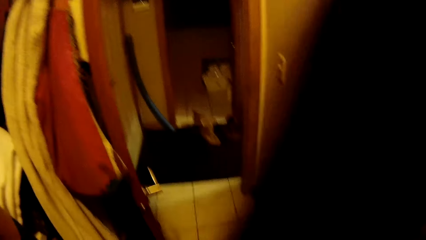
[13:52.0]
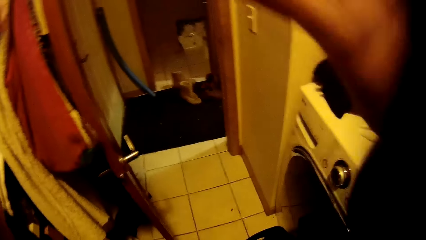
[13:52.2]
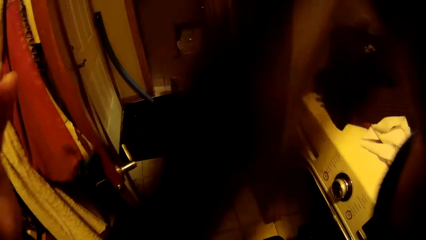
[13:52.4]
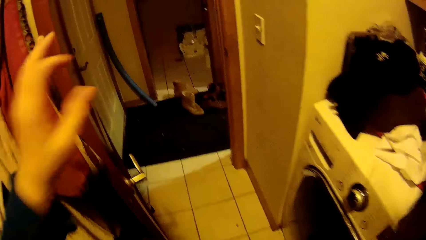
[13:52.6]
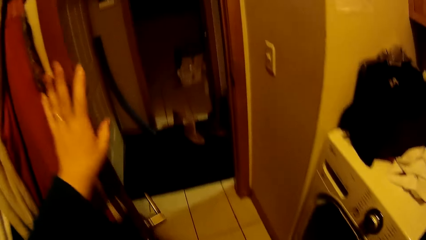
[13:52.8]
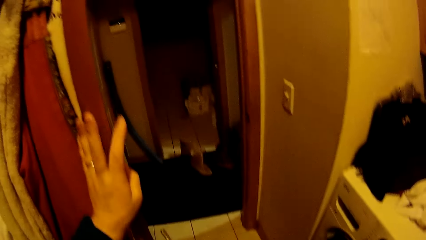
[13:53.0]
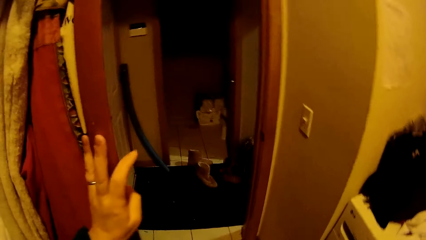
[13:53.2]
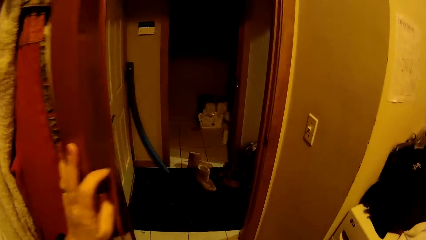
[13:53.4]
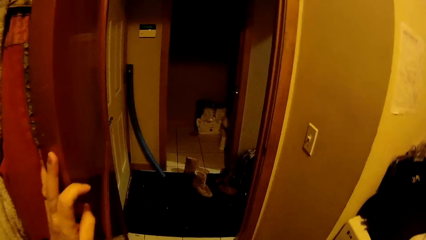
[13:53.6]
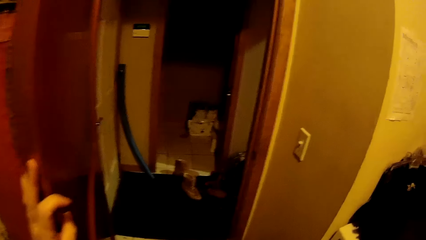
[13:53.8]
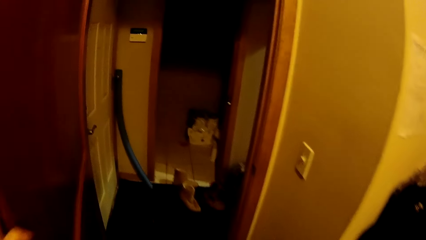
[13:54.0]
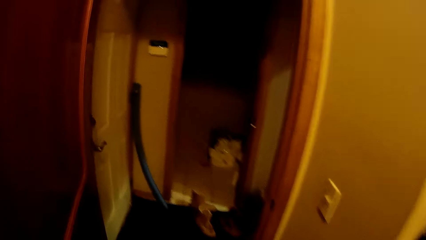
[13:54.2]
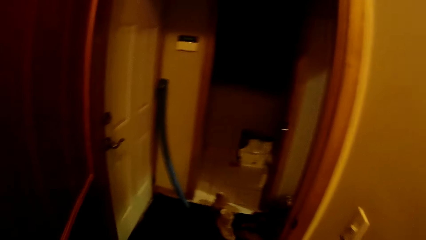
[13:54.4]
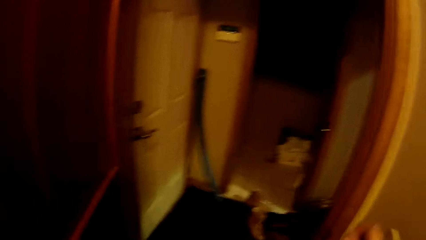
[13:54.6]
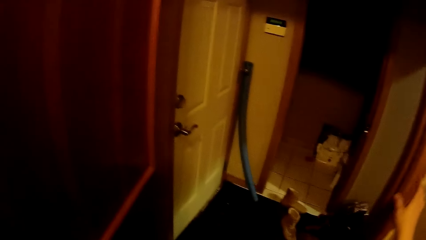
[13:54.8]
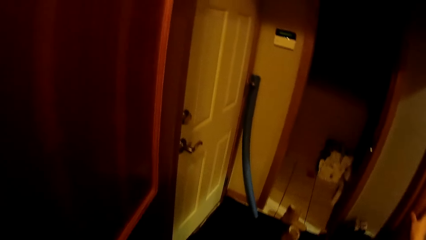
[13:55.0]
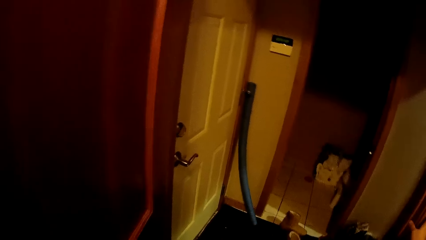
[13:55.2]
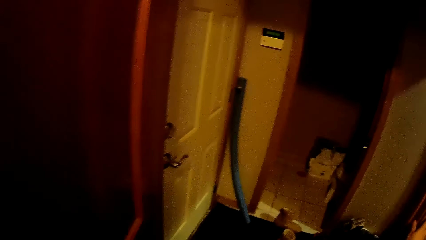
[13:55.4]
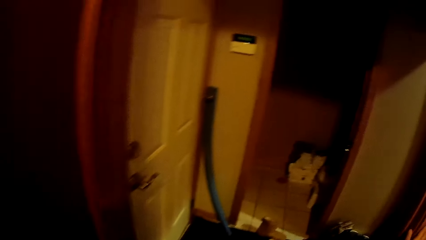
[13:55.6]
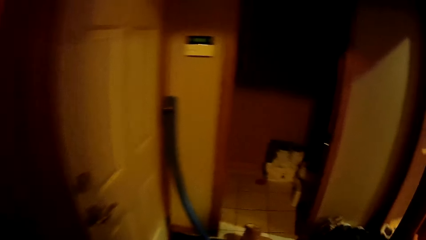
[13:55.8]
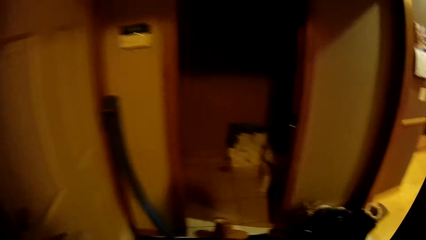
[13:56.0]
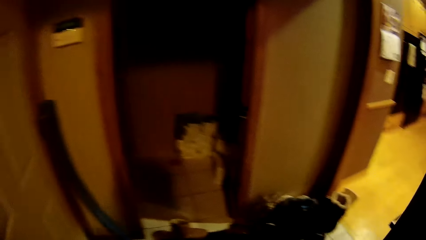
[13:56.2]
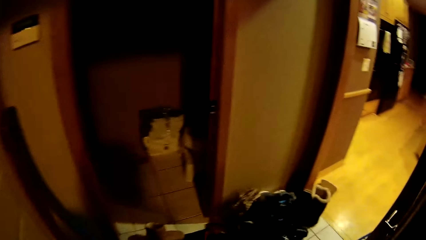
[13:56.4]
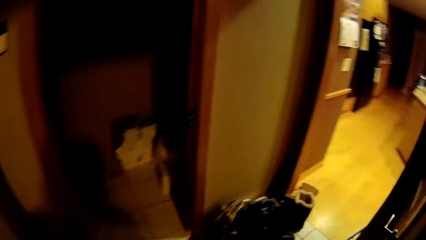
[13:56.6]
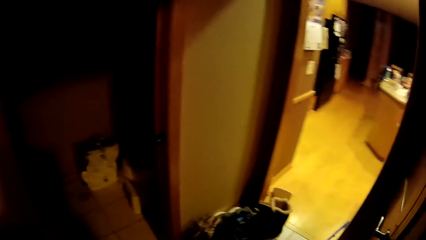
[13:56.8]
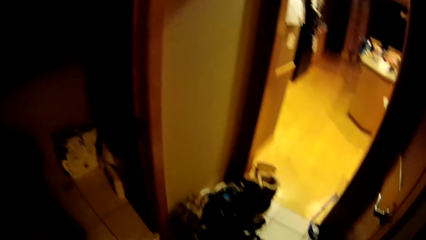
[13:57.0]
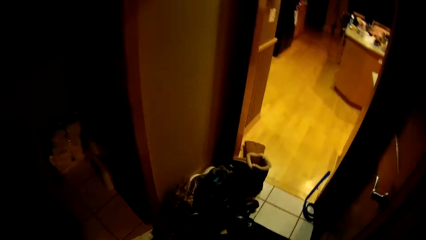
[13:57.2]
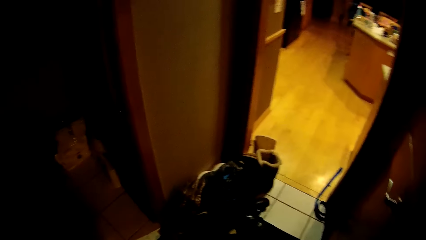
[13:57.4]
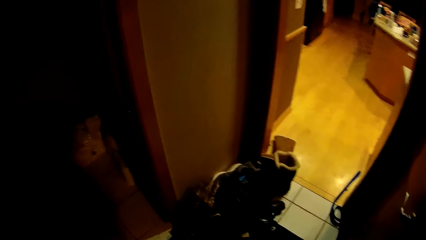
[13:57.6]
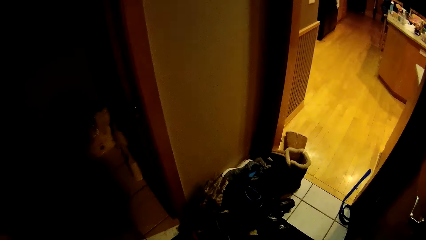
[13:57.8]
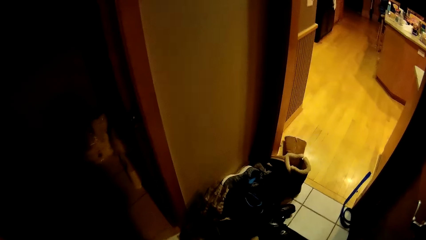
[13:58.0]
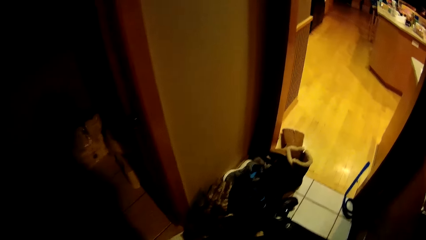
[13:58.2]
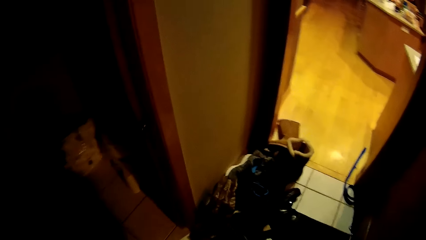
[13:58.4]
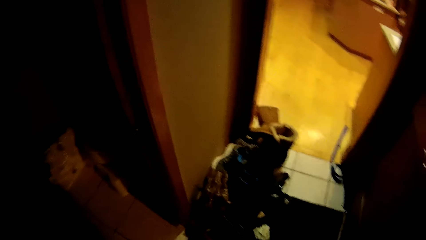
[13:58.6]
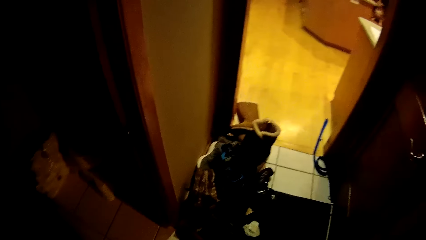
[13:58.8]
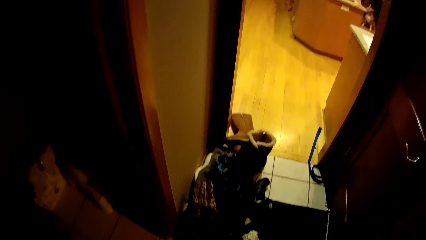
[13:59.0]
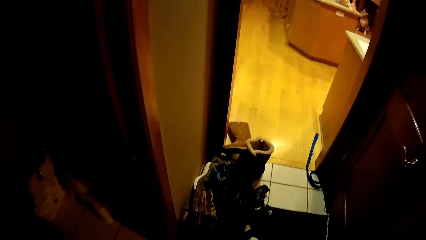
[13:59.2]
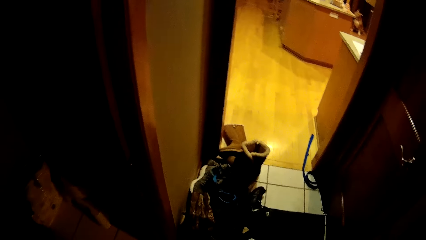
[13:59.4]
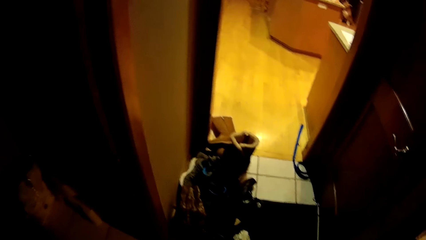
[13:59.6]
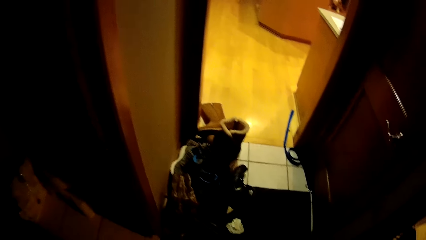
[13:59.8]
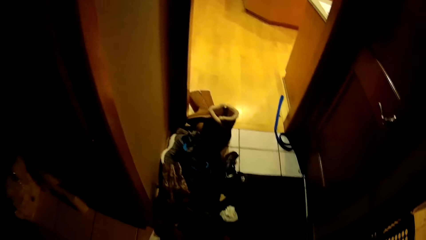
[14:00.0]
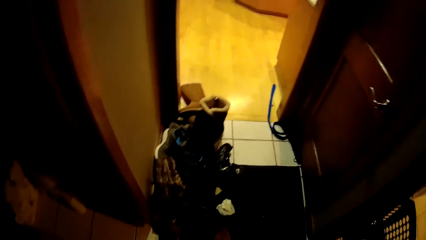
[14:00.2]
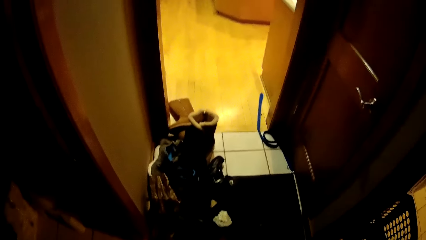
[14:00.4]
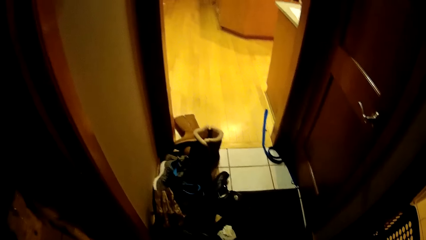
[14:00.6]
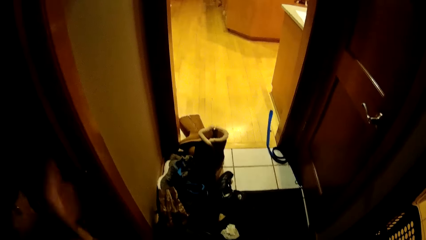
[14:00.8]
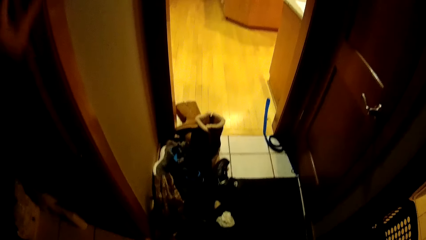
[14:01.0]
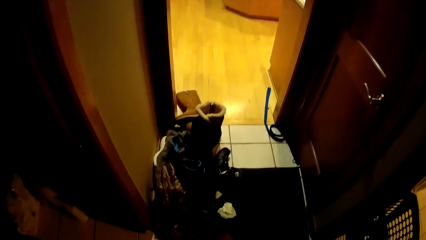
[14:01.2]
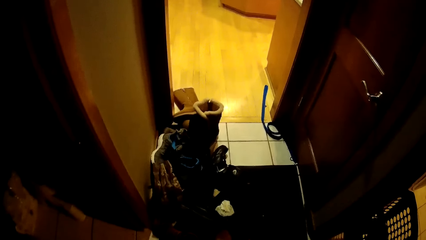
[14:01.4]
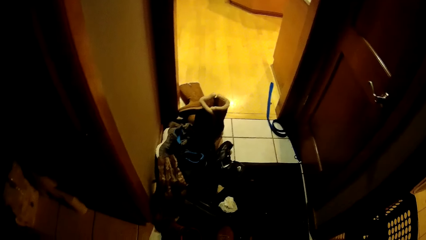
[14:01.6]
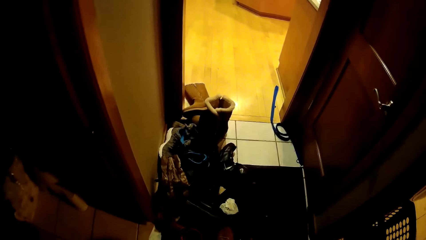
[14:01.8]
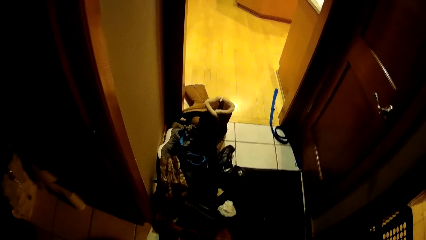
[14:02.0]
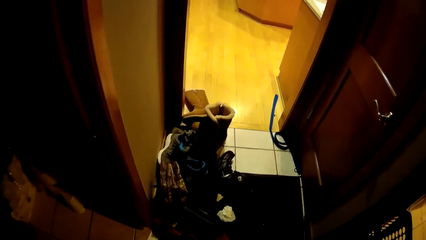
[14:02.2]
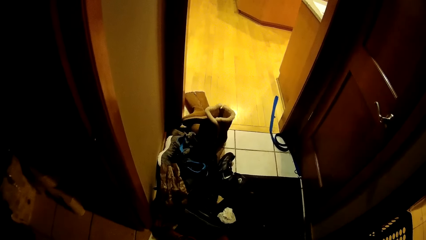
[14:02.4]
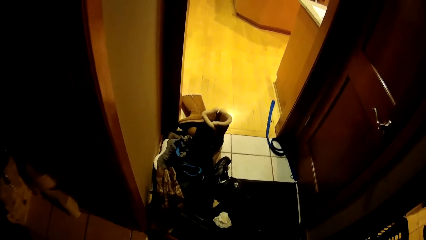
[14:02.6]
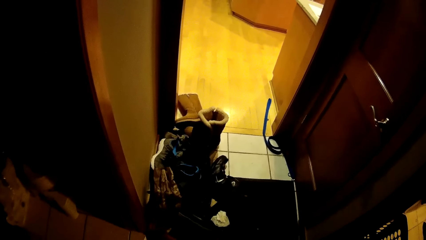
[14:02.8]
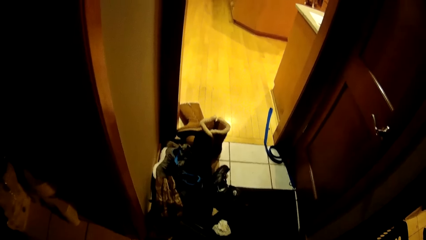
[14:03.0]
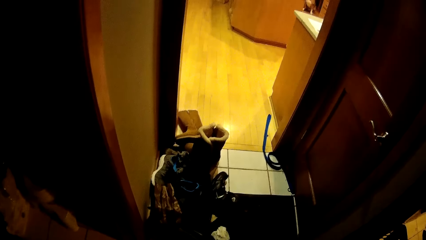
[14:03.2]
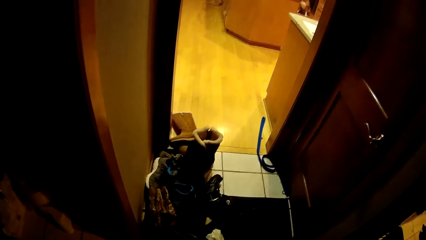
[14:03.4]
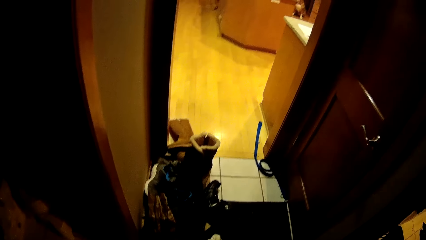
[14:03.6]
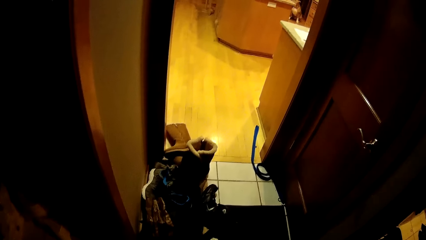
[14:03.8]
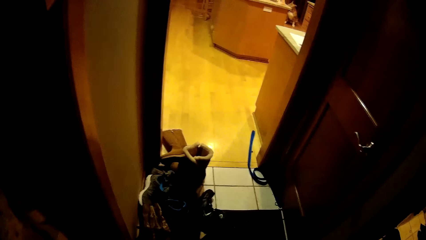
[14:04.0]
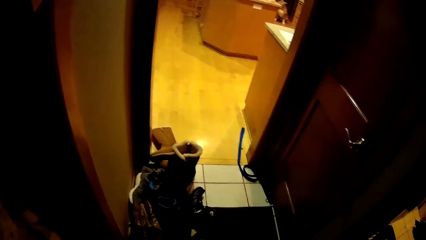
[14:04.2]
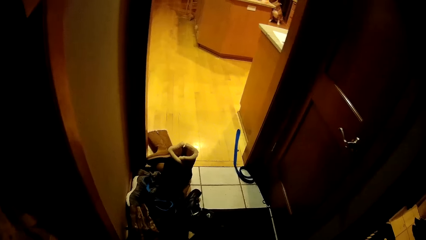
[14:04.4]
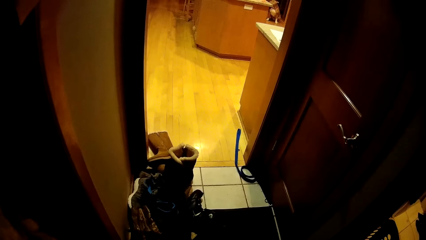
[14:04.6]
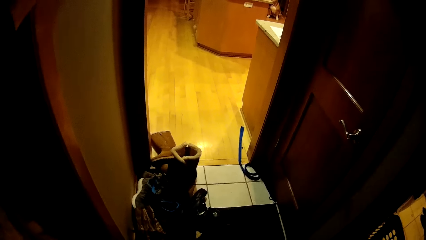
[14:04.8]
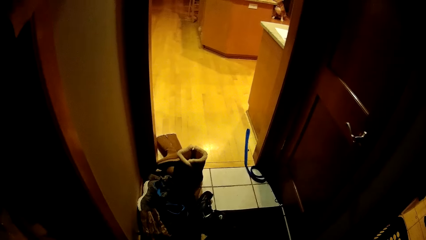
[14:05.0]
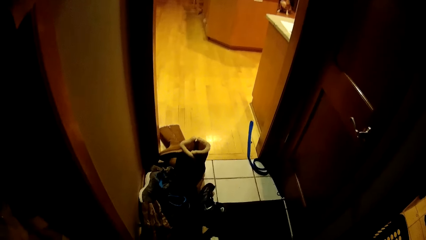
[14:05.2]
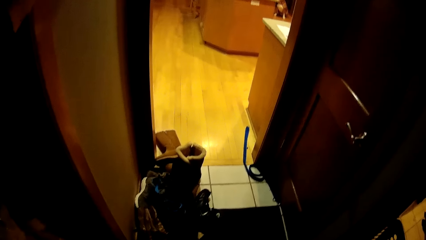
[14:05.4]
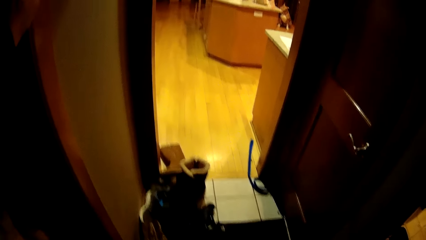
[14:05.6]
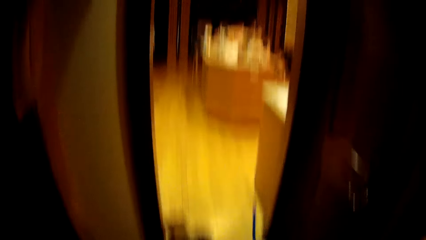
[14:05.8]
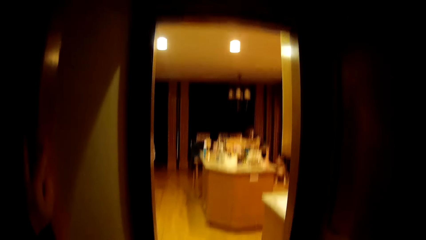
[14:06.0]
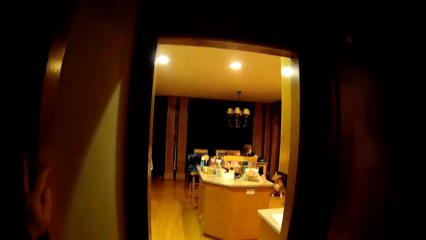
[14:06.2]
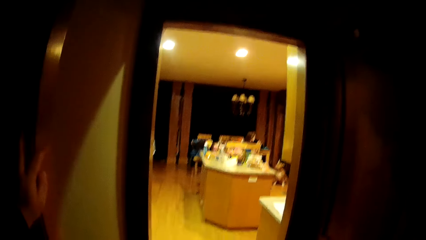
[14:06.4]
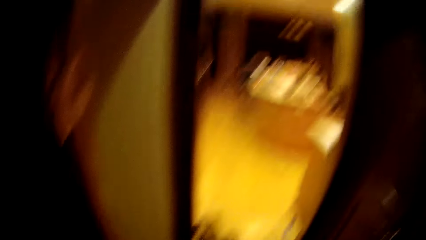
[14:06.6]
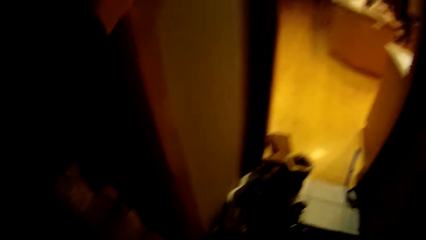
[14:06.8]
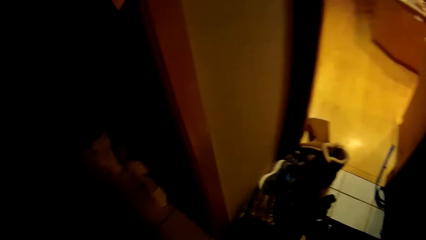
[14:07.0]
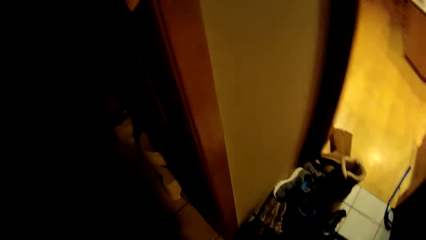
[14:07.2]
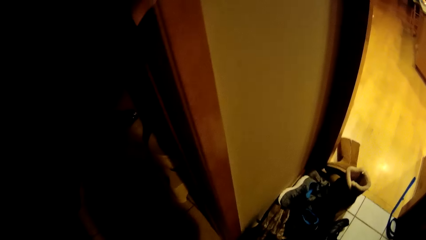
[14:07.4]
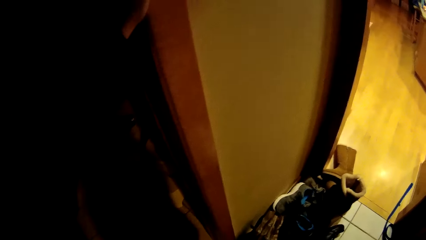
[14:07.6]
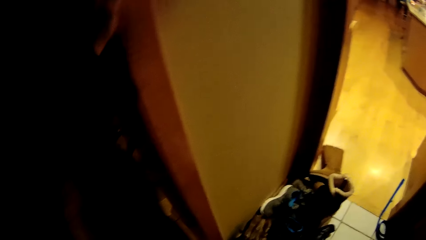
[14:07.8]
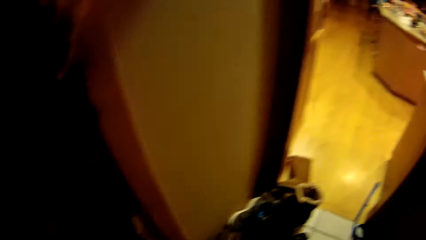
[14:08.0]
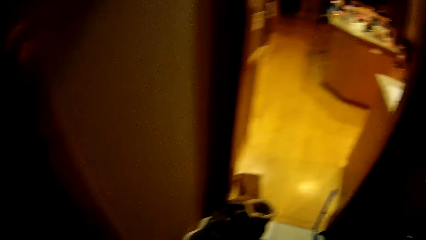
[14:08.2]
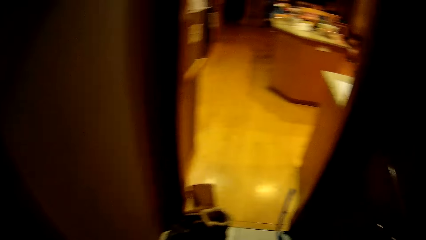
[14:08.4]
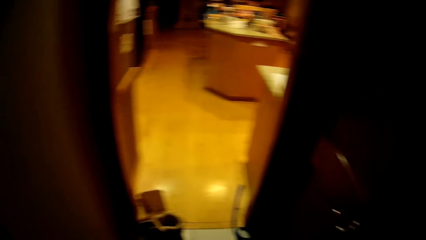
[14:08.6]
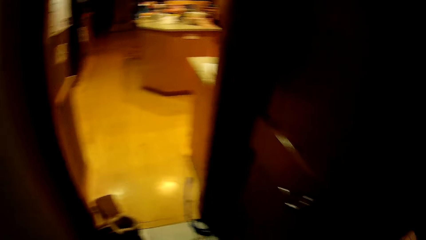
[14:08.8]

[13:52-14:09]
The camera wearer holds the door with his left hand. He walks out of the laundry room. He moves the door with his left hand. He stares in the room. He stands at the kitchen door.
